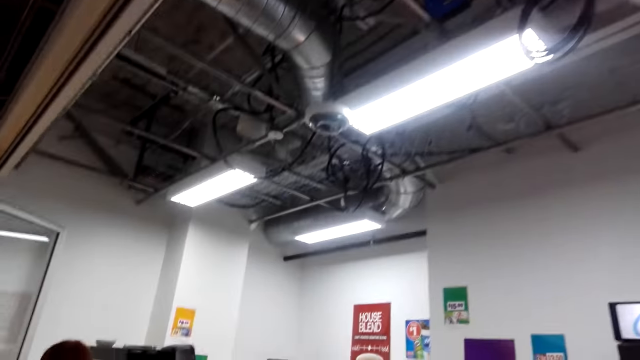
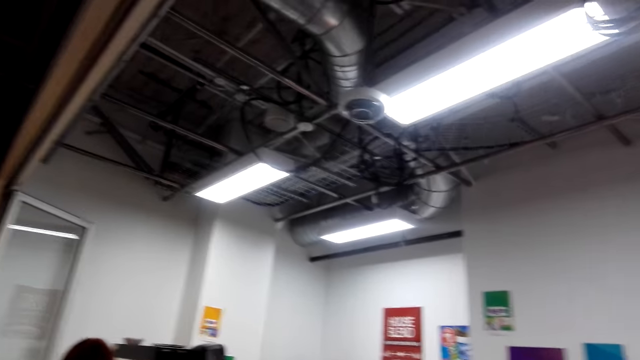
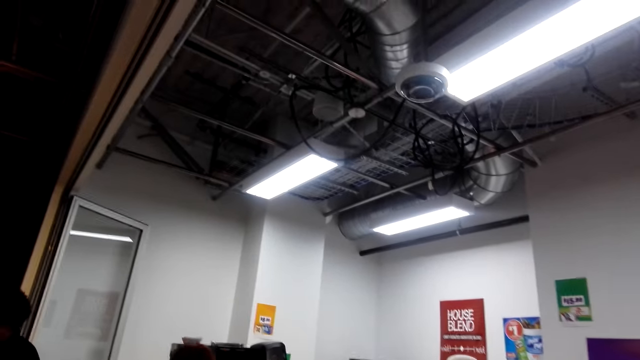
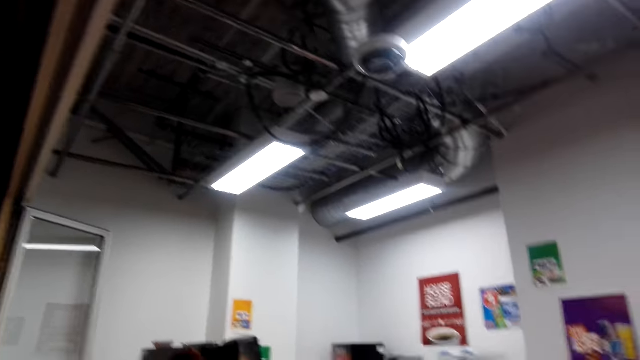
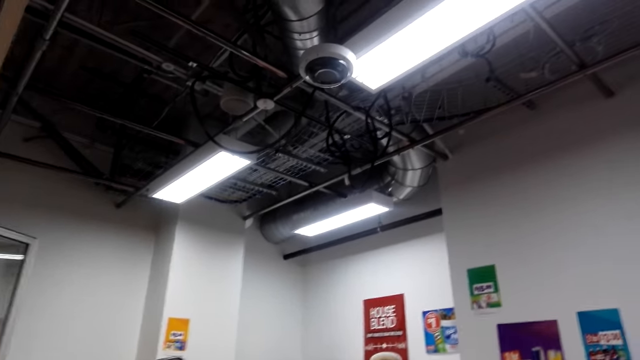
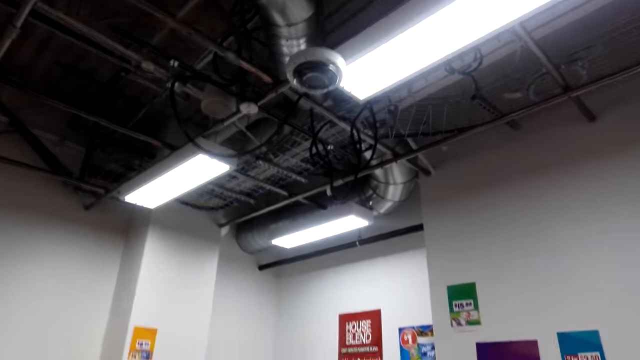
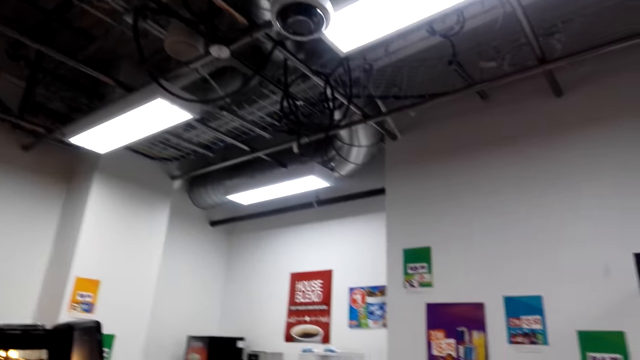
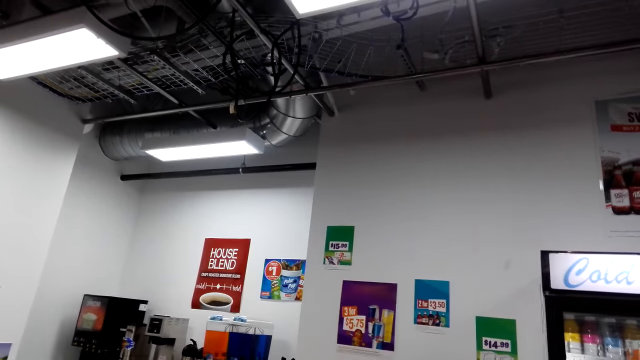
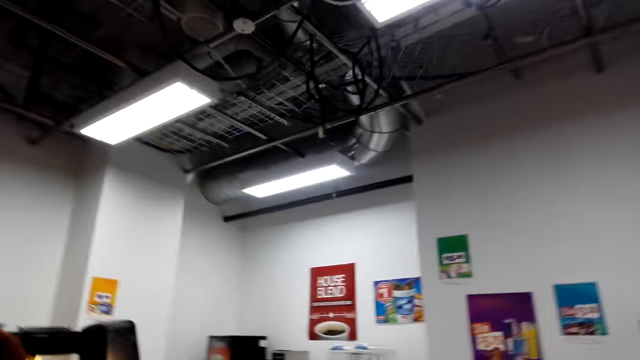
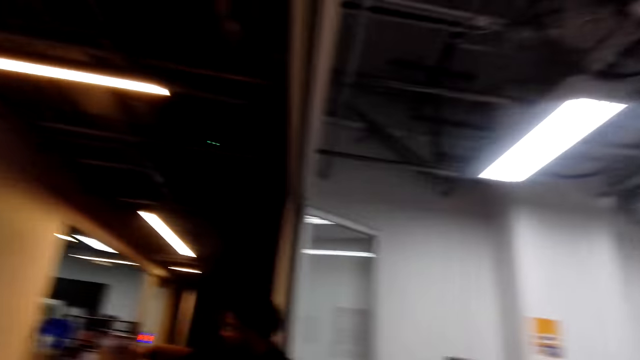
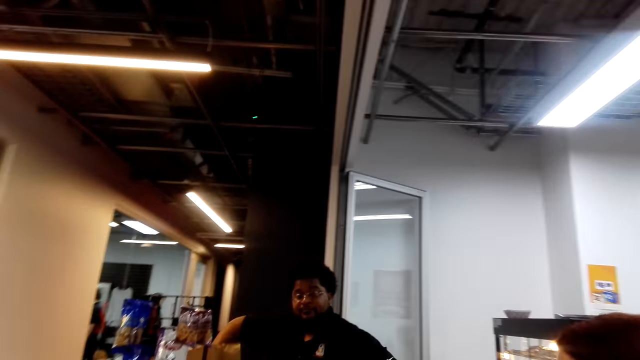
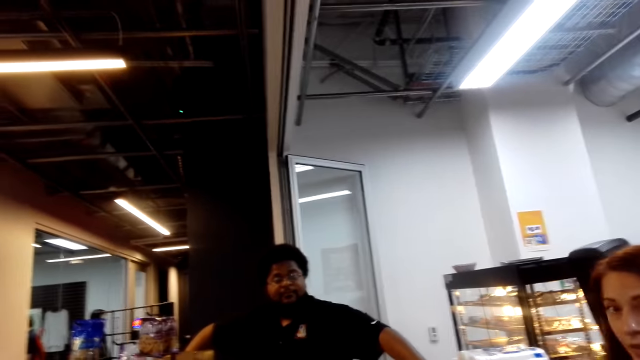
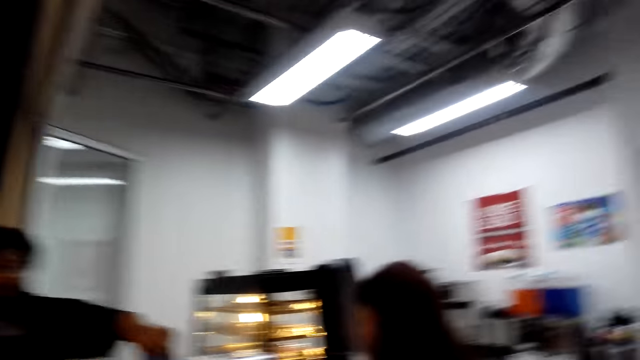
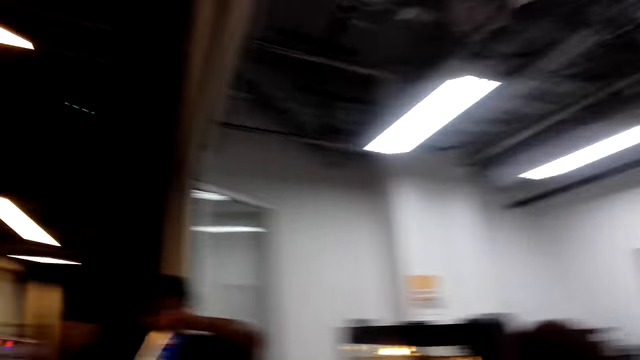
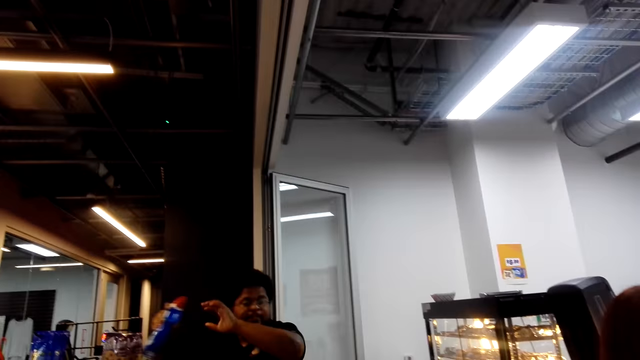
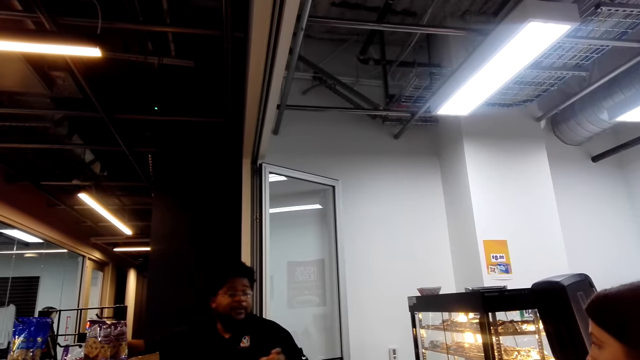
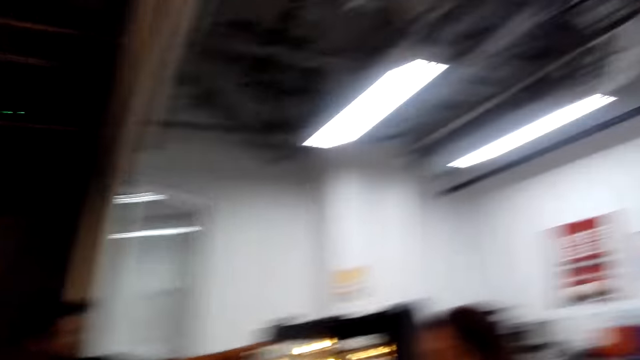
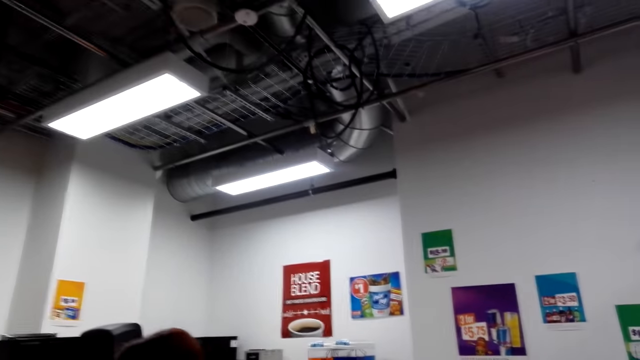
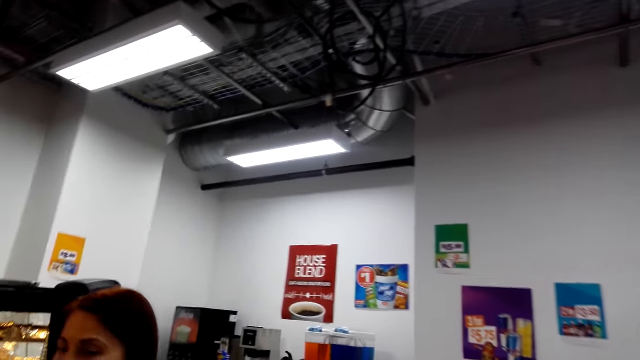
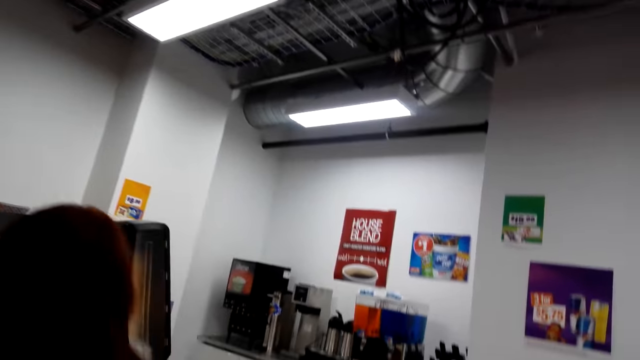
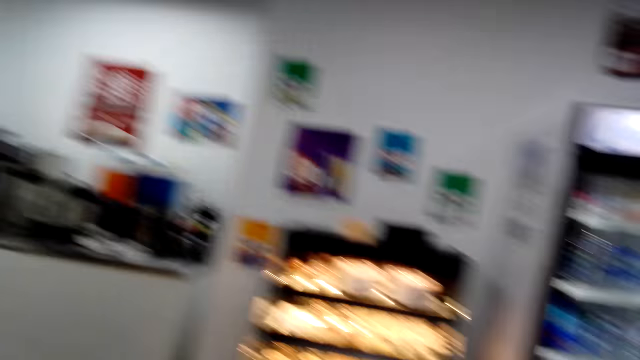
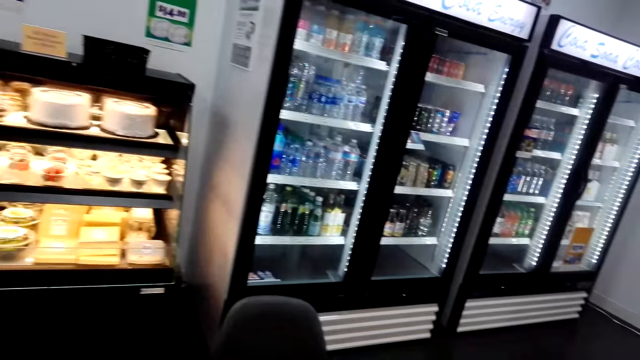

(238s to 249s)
The camera wearer interacts with a man. The man stretches the hand.

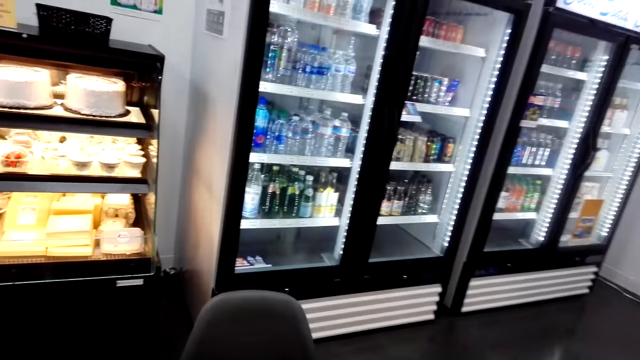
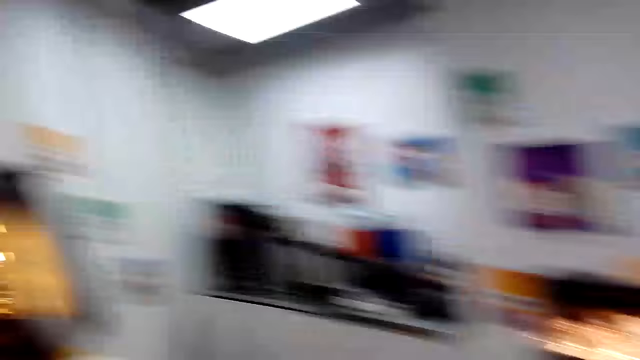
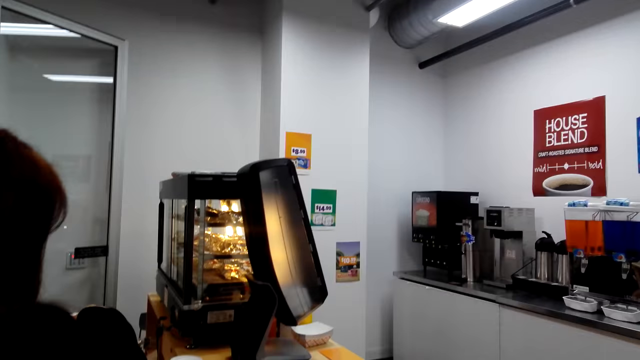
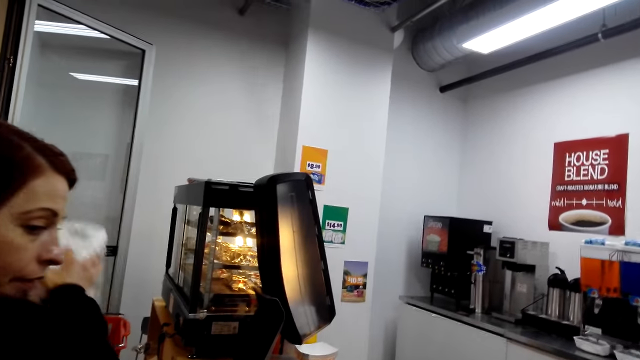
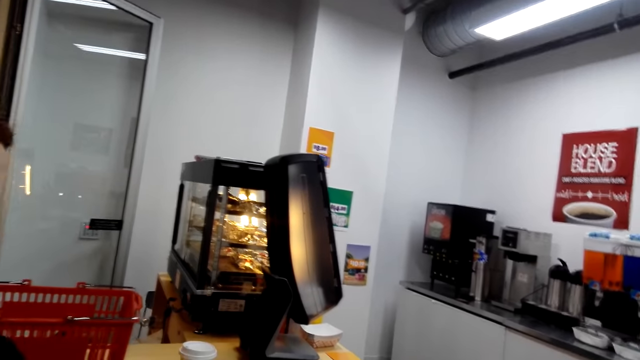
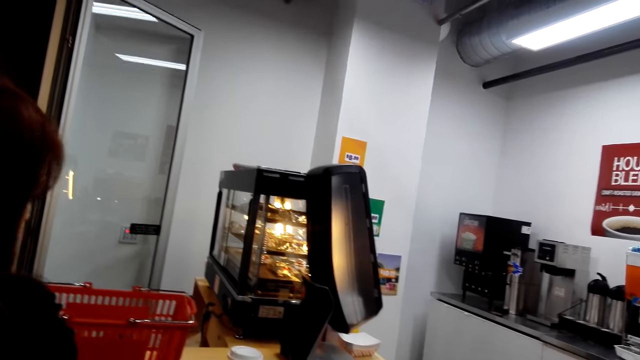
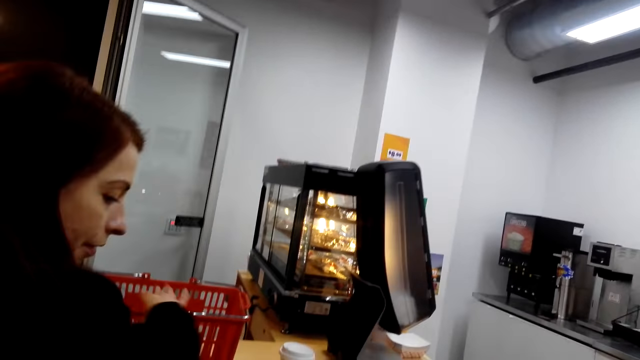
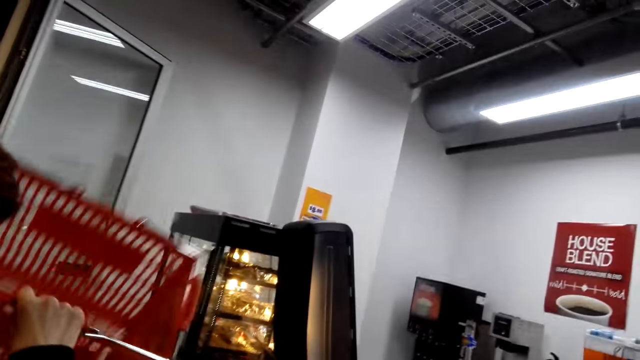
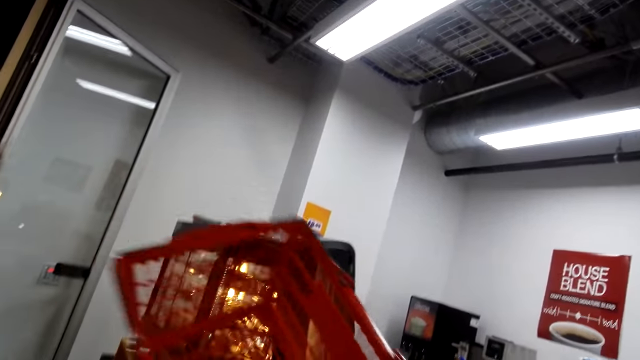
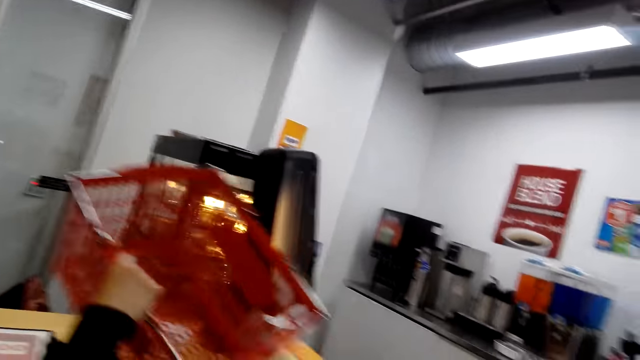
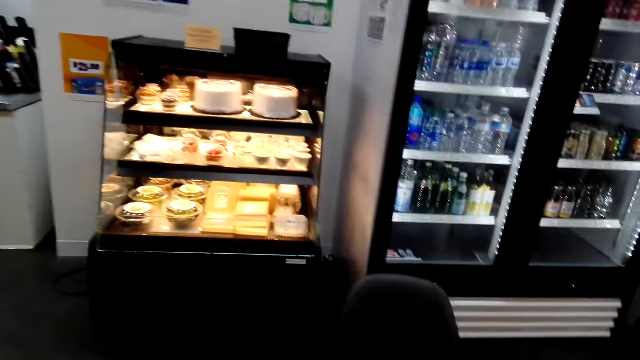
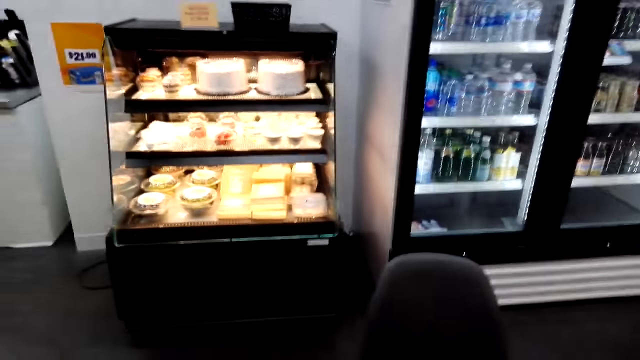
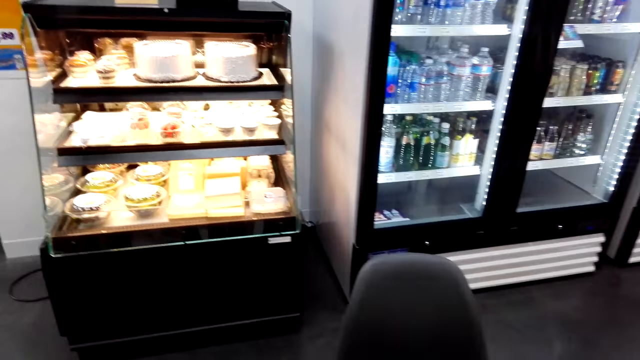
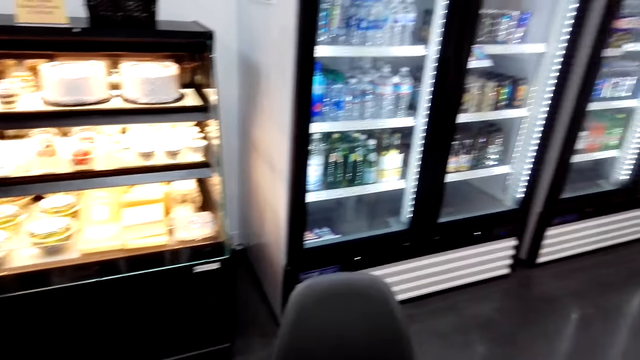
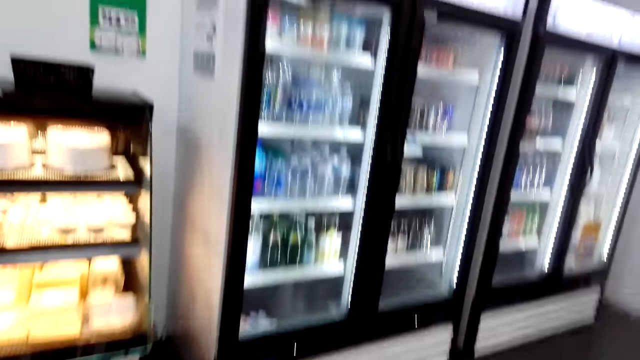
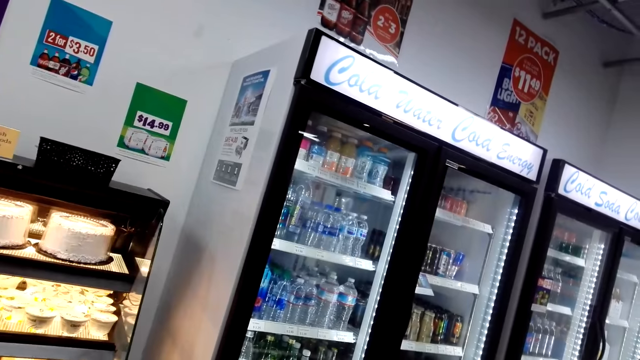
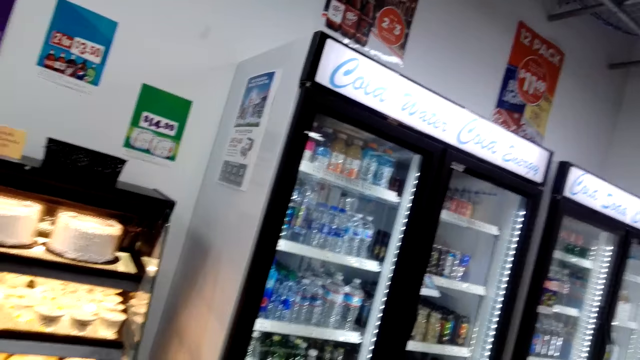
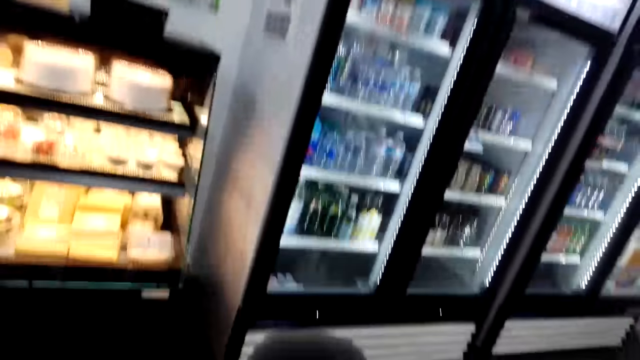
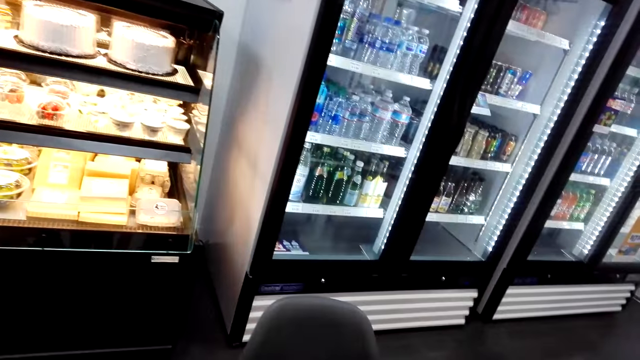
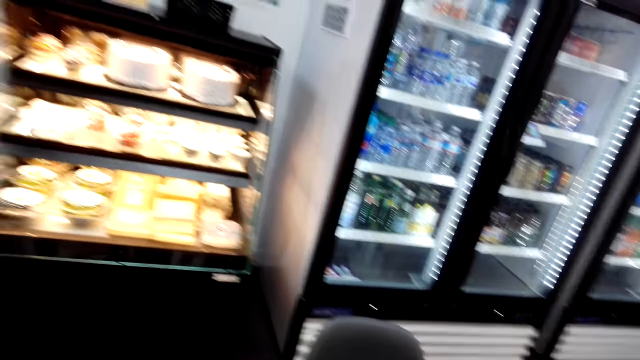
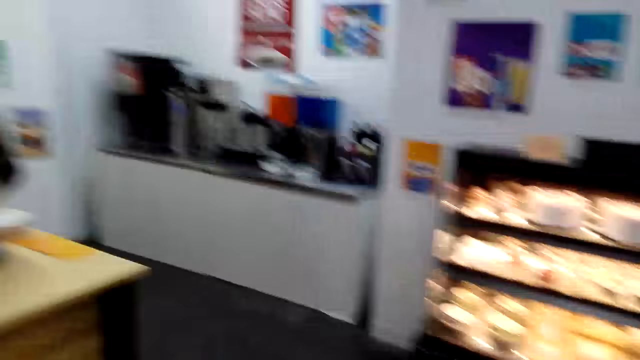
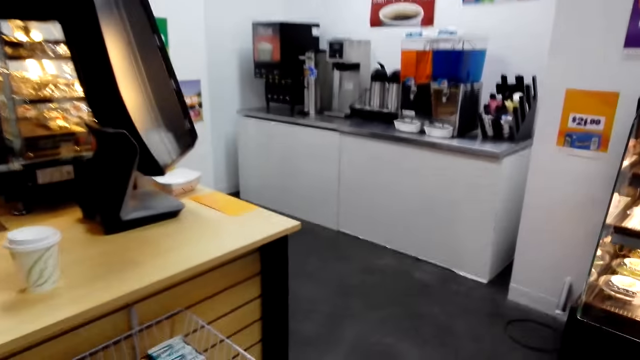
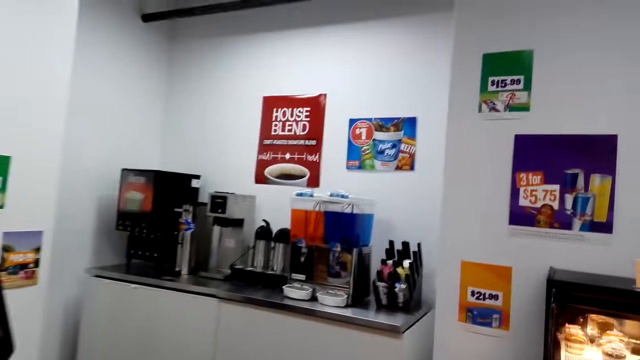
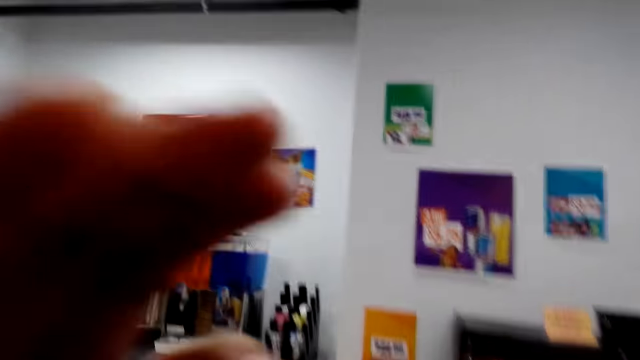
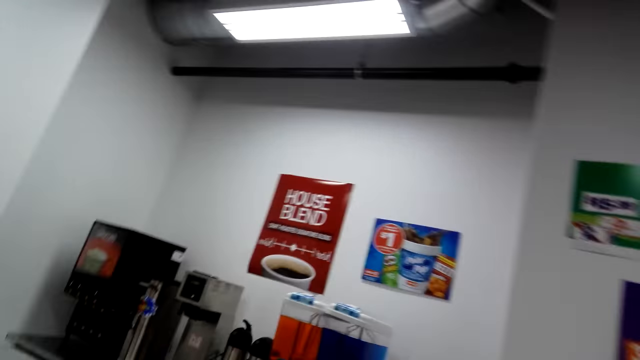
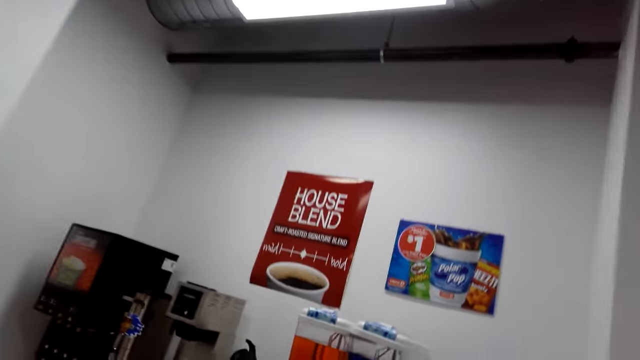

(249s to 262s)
The camera wearer stands in the store. A woman picks a shopping basket. The camera wearer looks around the store and walks around the store. They touch the camera, hold the camera and walk around the store.
